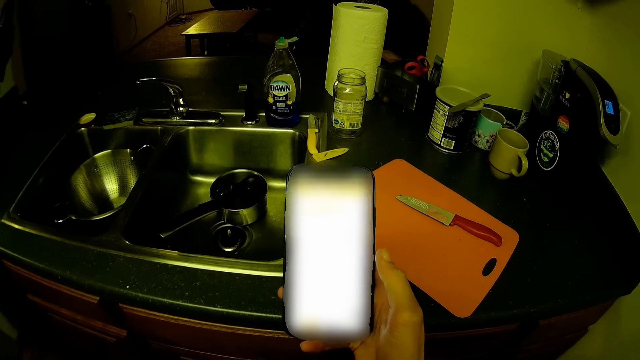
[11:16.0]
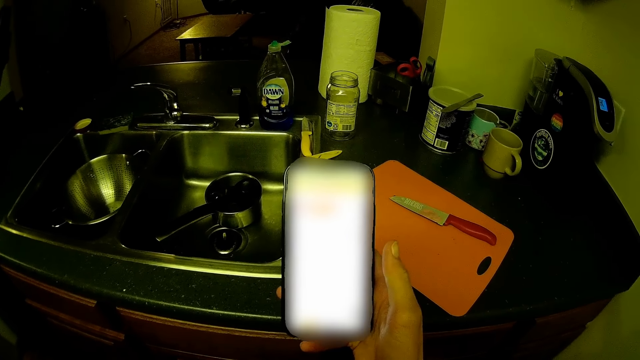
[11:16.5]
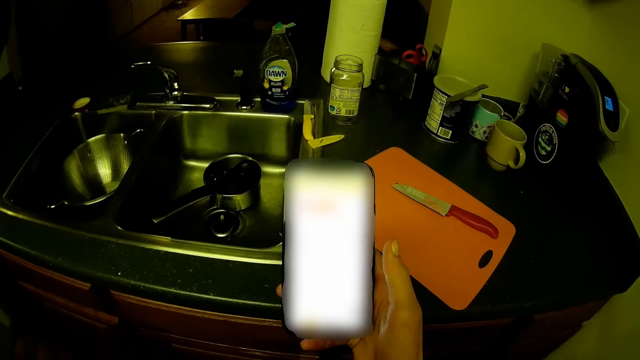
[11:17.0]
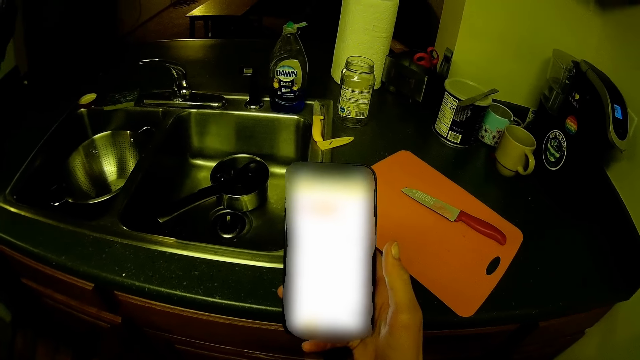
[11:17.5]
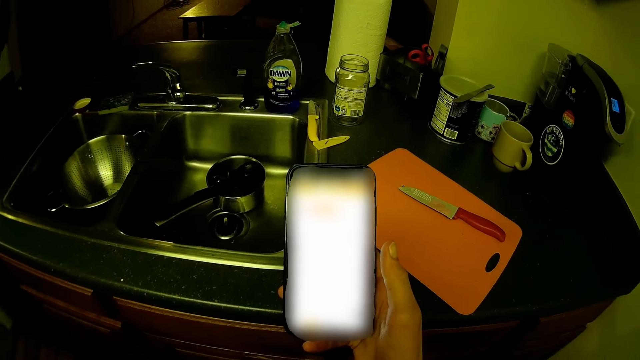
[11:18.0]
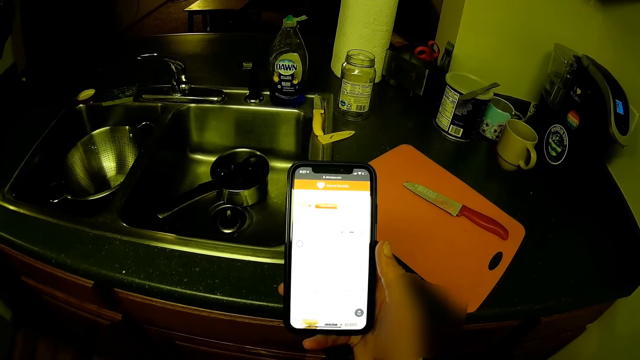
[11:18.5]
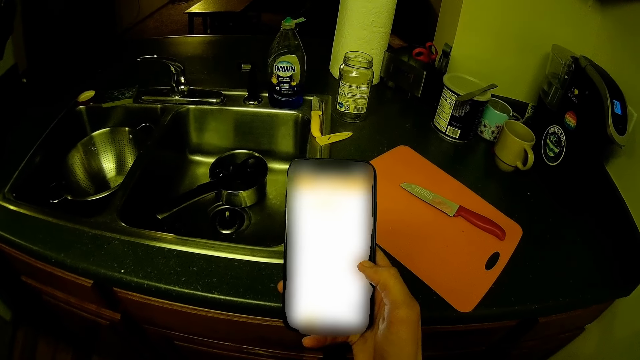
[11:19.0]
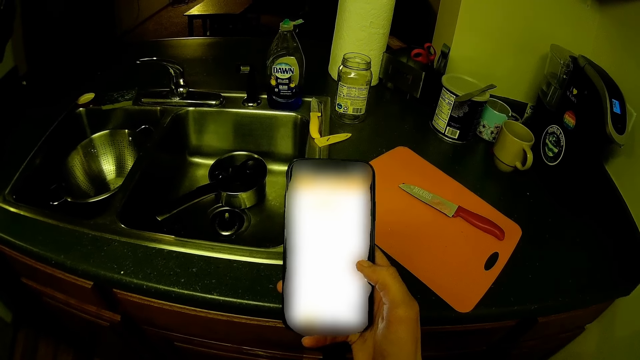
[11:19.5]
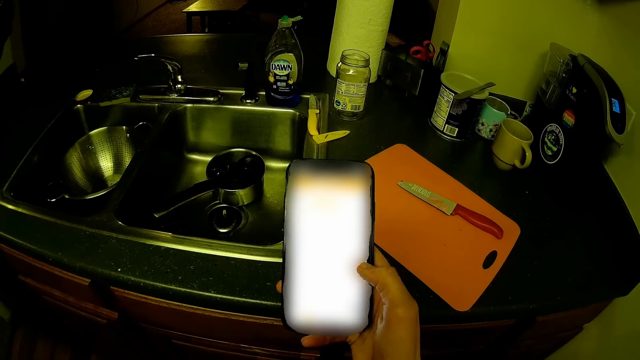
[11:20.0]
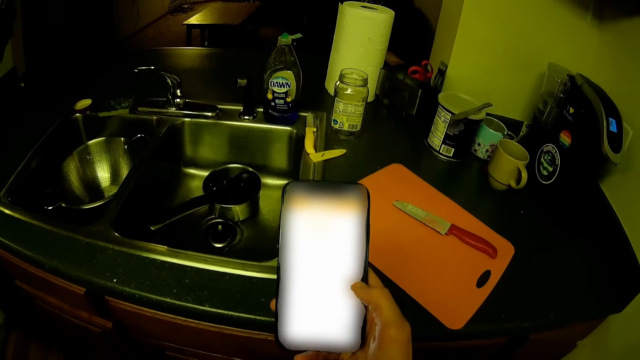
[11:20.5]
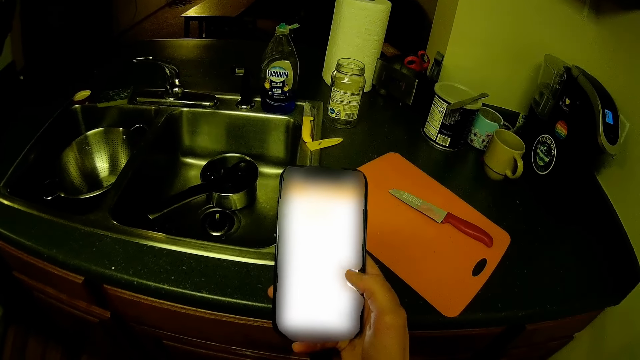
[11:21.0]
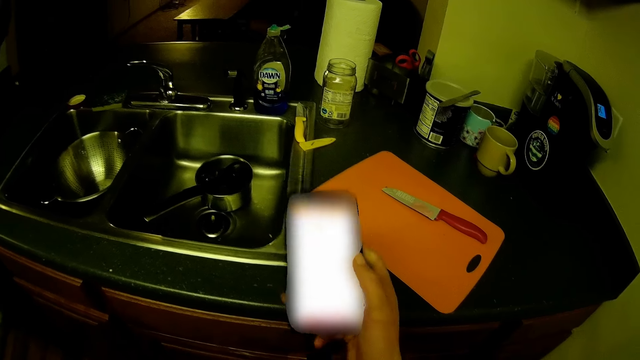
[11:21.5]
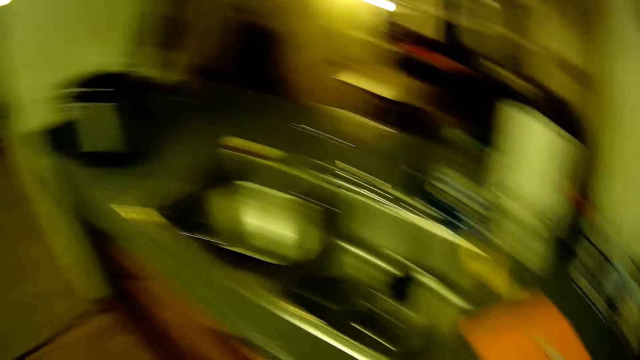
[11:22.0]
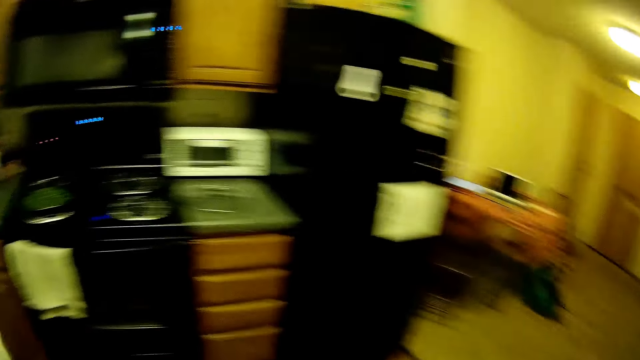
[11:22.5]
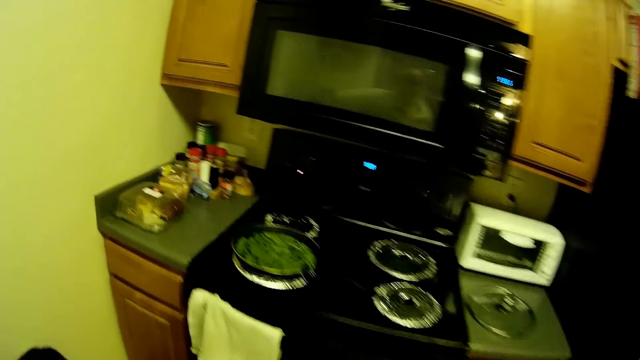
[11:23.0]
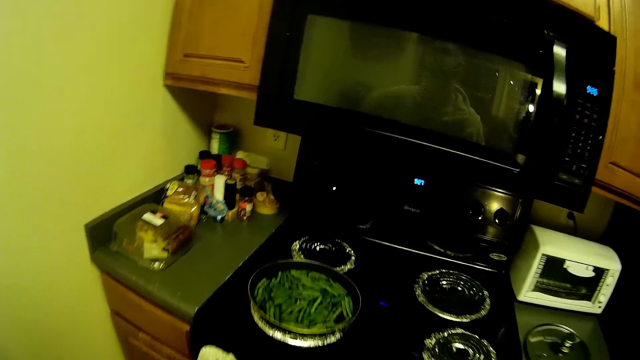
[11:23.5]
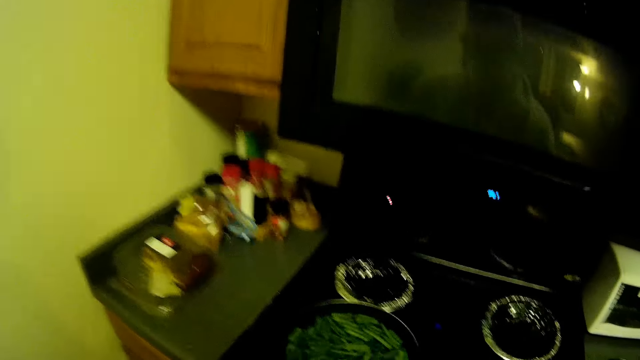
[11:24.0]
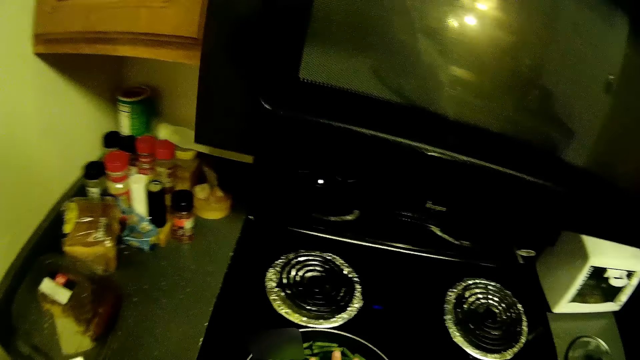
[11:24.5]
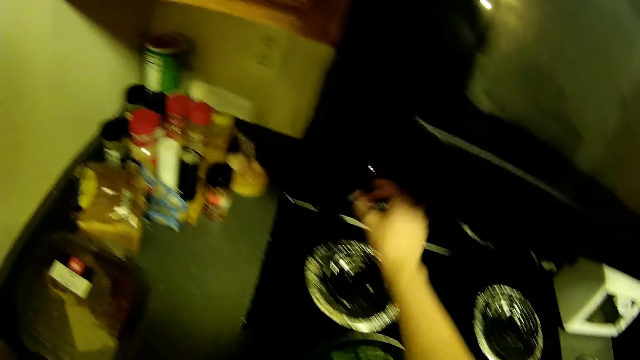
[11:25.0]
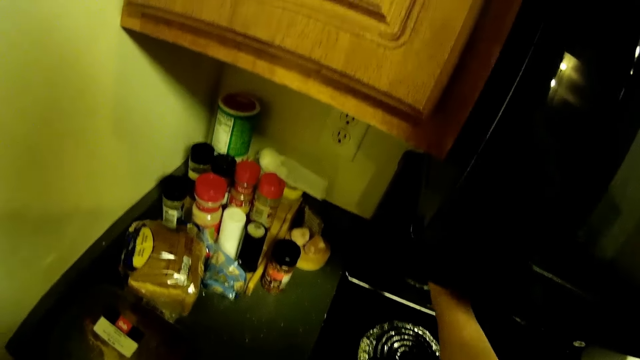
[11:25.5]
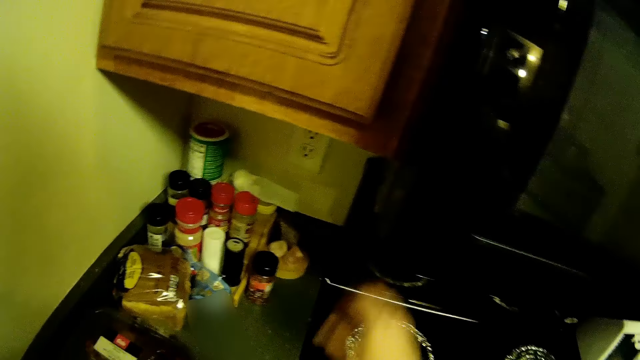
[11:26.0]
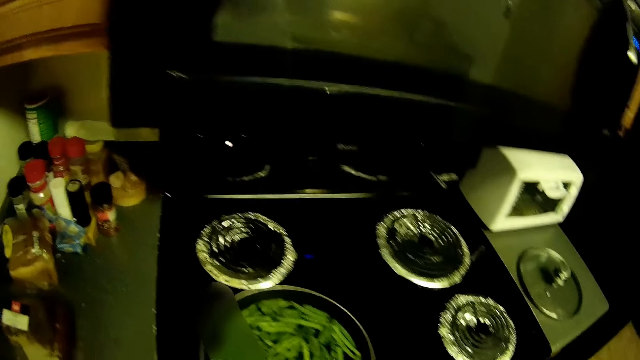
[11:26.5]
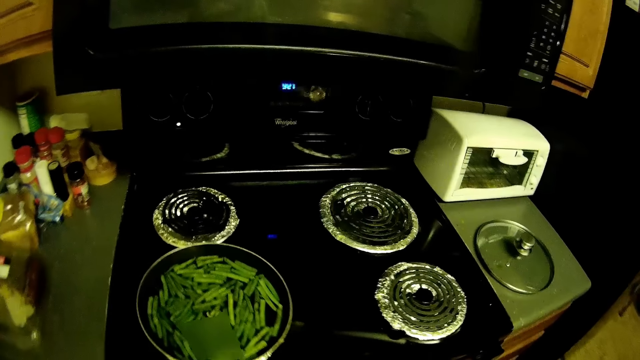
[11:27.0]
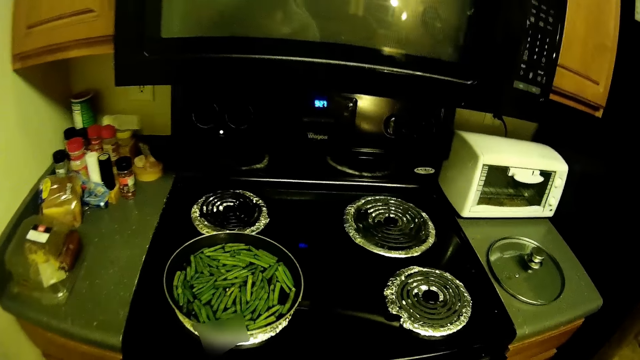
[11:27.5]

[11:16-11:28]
The camera wearer drops the phone on the kitchenette with her right hand. She walks towards the gas cooker. She touches the frying pan with her right hand. She rotates the knob. She turns off the gas cooker with her right hand.

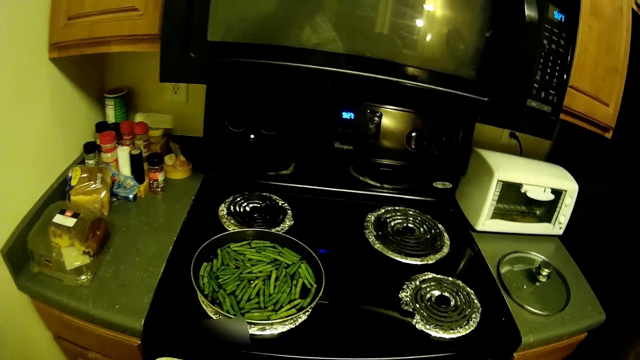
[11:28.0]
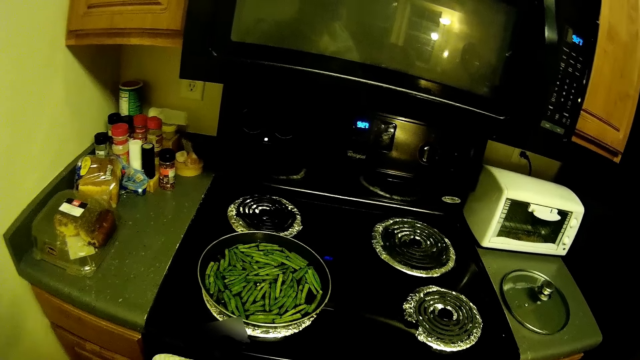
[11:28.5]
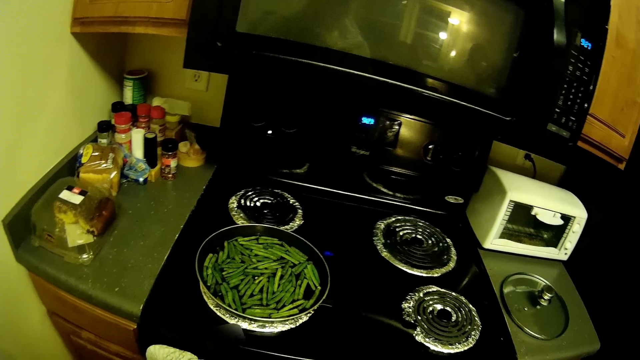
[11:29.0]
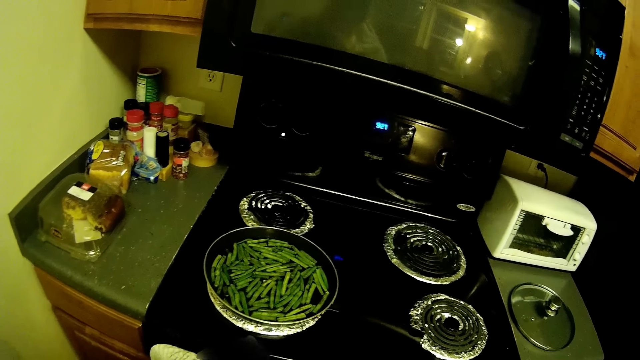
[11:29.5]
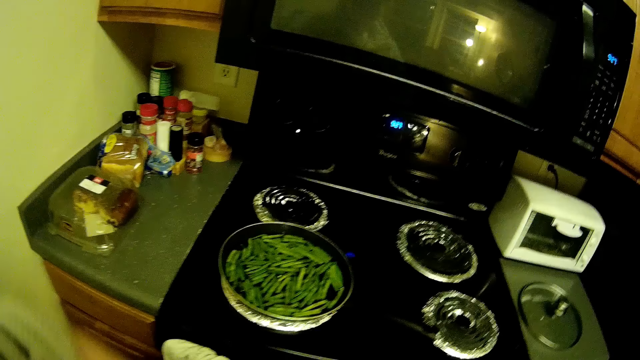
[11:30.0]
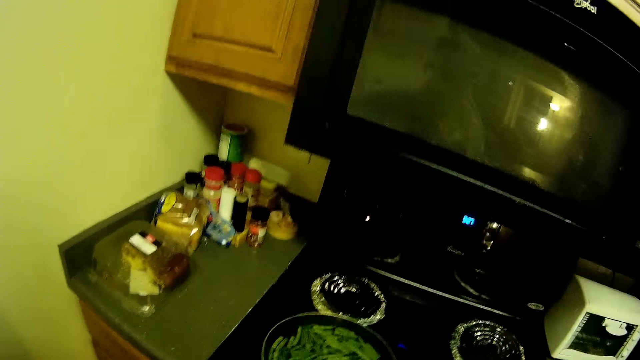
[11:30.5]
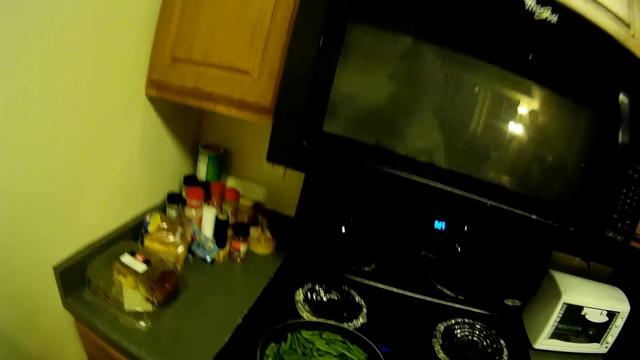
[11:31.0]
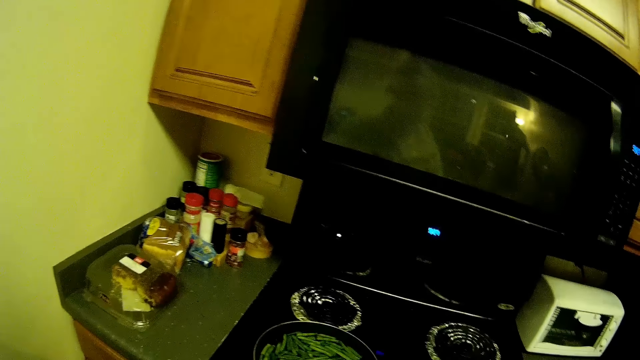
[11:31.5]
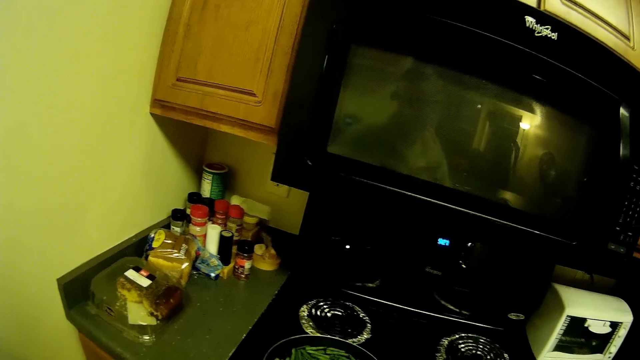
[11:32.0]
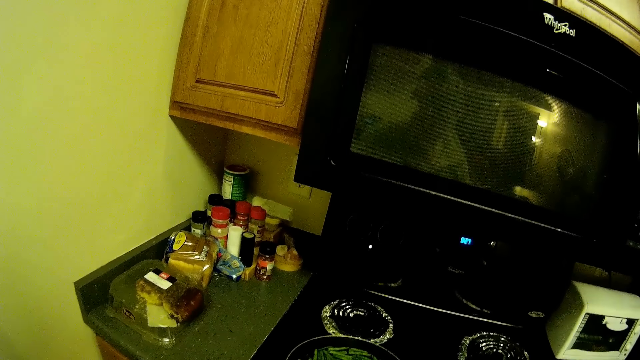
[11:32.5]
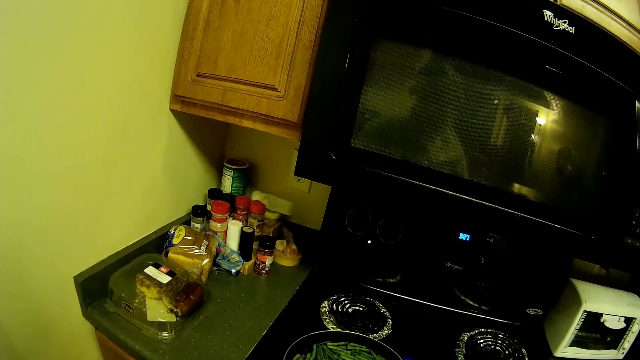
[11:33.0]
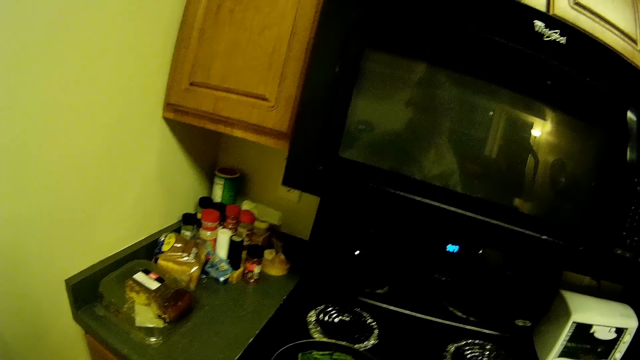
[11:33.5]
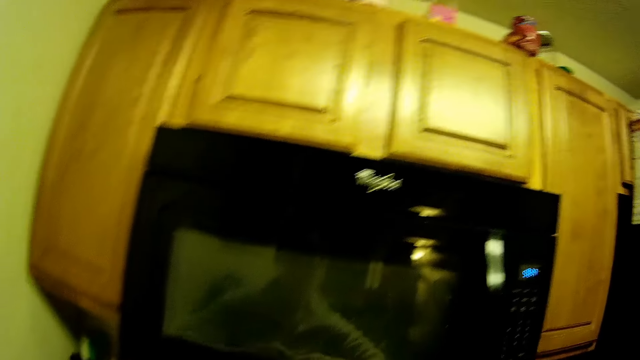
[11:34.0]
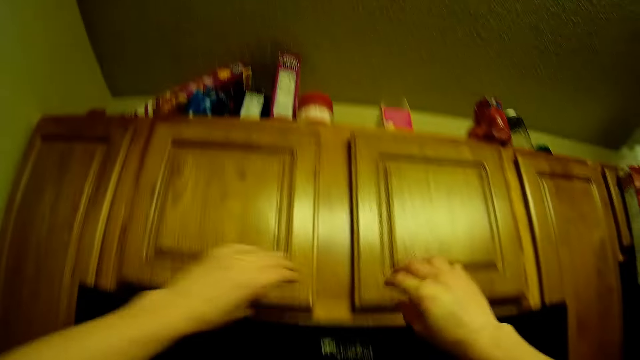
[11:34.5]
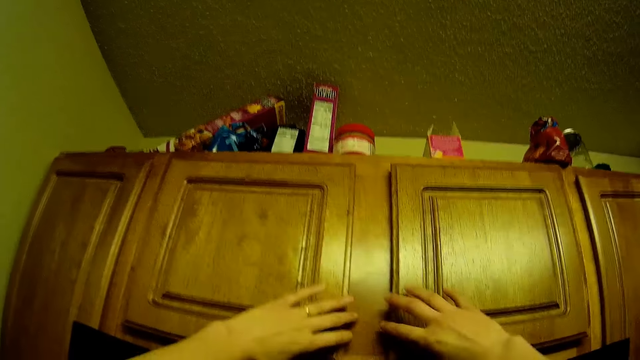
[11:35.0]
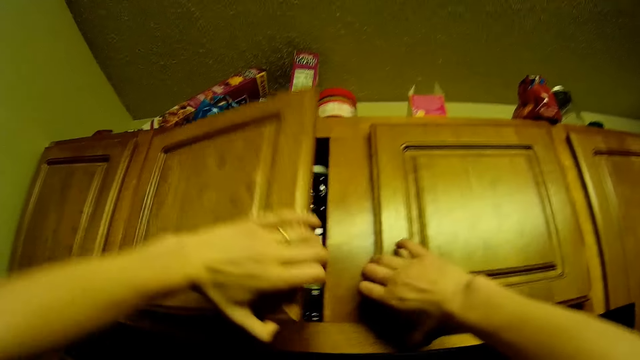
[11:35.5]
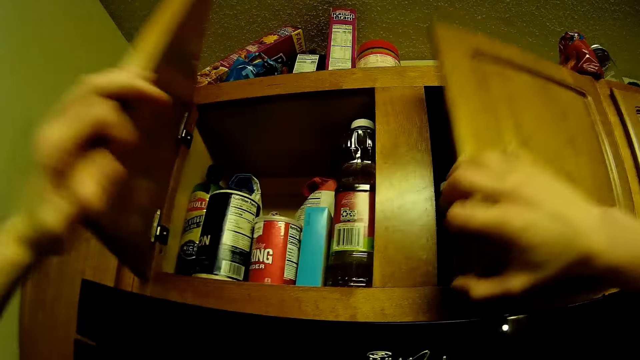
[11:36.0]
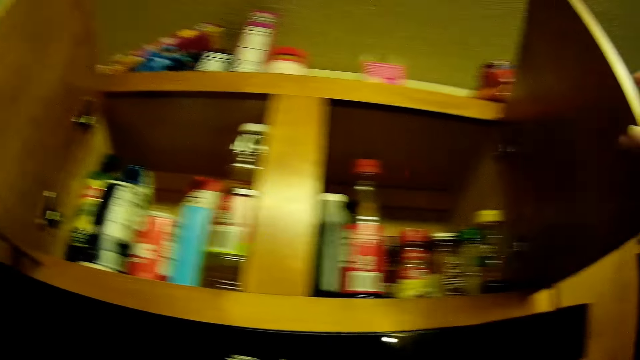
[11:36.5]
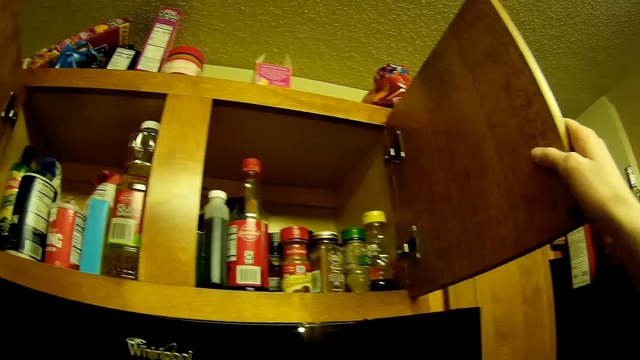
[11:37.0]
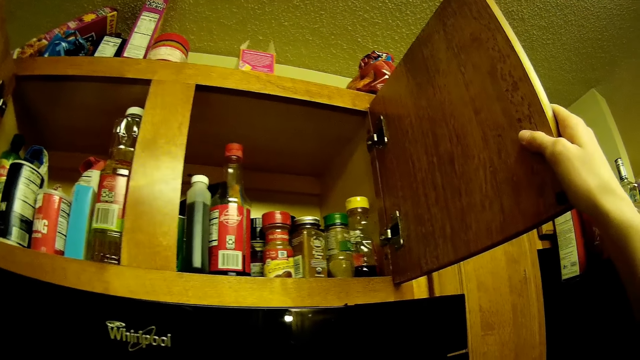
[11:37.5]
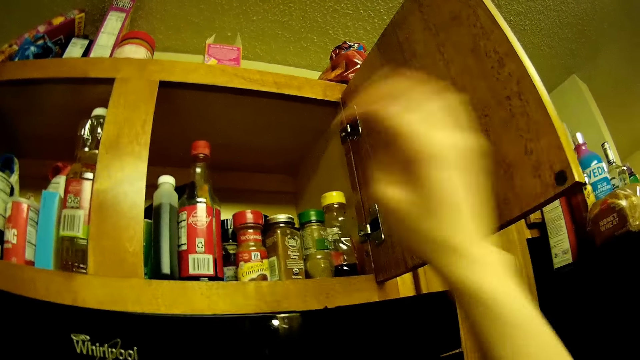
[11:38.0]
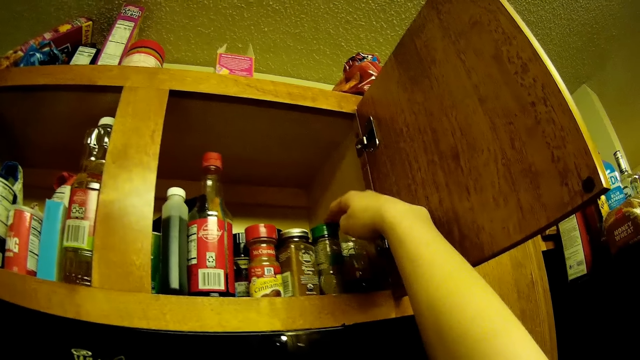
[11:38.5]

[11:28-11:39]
The camera wearer looks at the French beans on the gas cooker. She opens a cabinet with her left hand. She opens the cabinet with her right hand.
